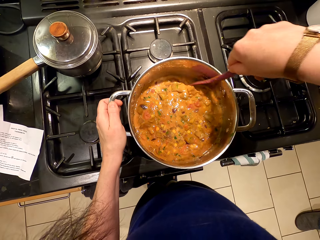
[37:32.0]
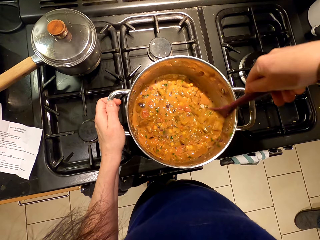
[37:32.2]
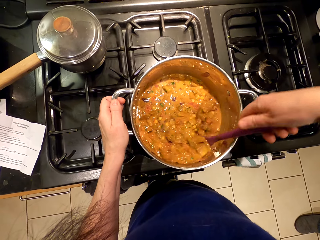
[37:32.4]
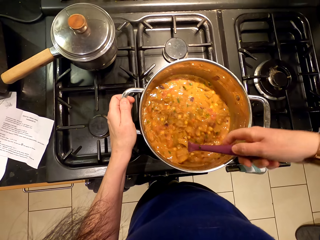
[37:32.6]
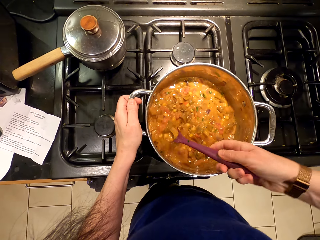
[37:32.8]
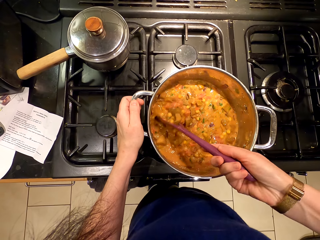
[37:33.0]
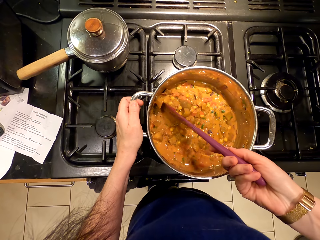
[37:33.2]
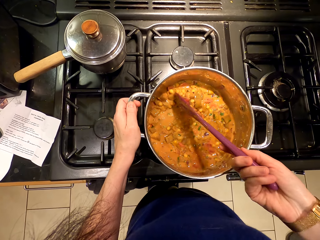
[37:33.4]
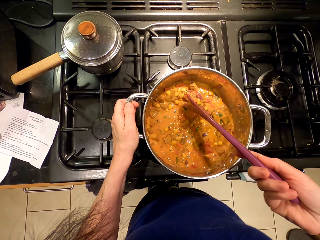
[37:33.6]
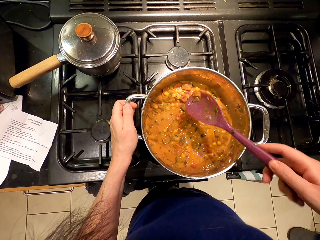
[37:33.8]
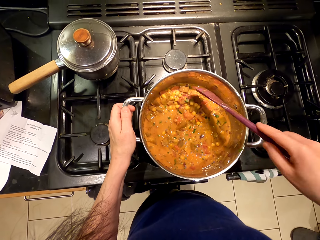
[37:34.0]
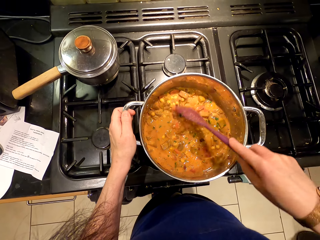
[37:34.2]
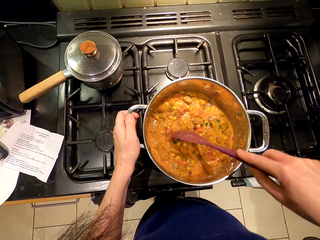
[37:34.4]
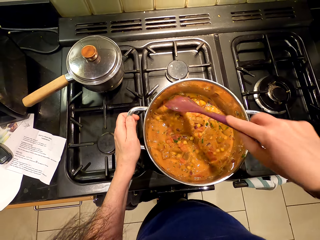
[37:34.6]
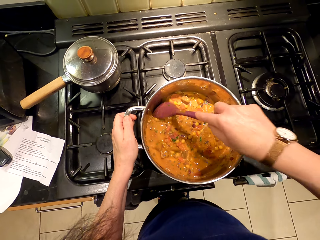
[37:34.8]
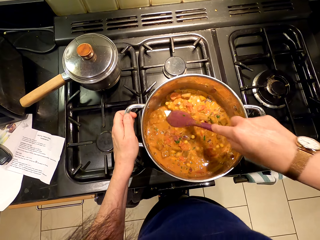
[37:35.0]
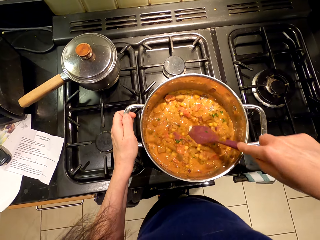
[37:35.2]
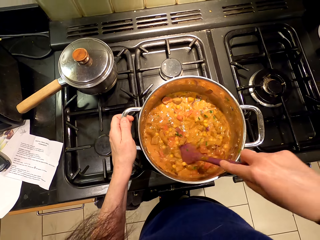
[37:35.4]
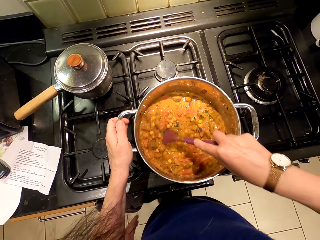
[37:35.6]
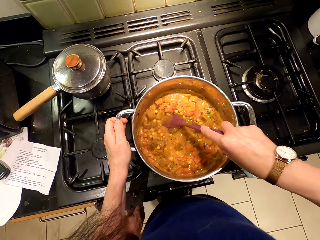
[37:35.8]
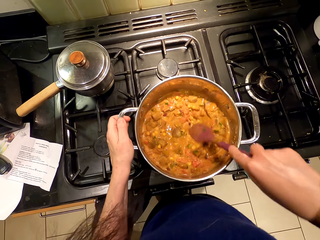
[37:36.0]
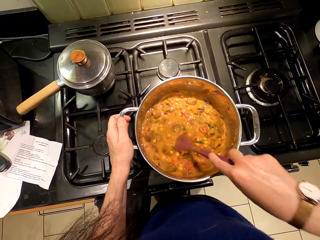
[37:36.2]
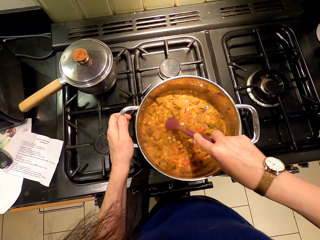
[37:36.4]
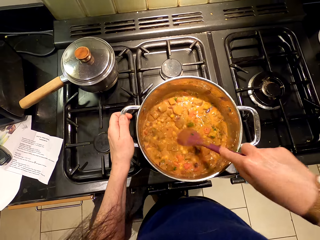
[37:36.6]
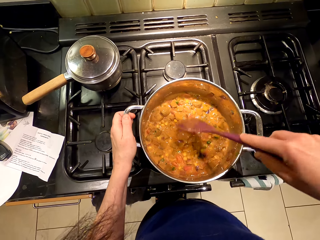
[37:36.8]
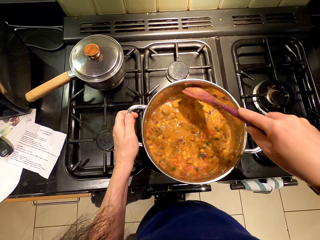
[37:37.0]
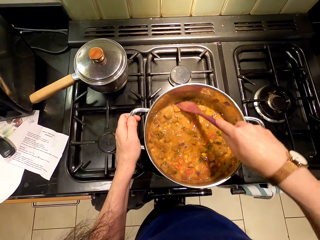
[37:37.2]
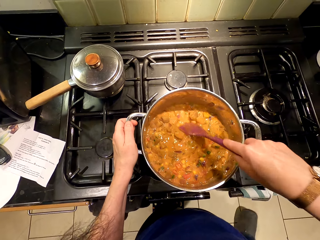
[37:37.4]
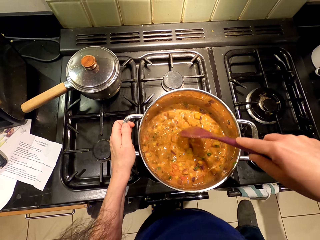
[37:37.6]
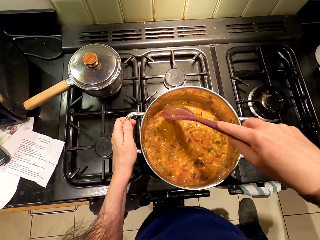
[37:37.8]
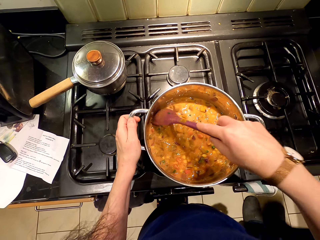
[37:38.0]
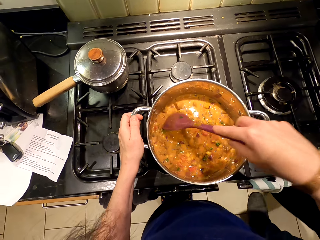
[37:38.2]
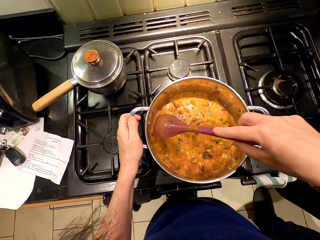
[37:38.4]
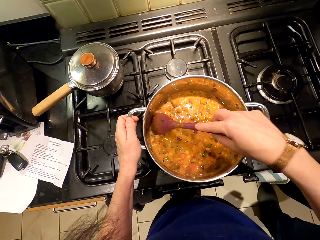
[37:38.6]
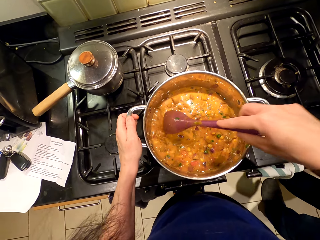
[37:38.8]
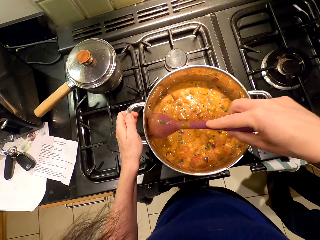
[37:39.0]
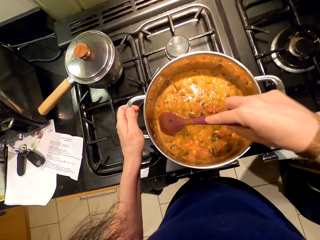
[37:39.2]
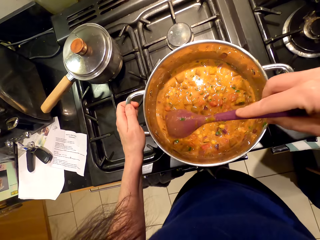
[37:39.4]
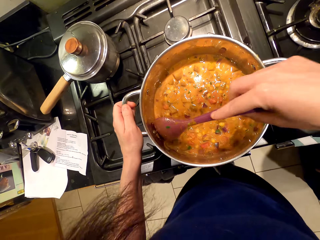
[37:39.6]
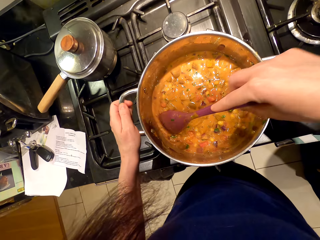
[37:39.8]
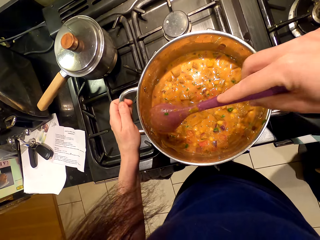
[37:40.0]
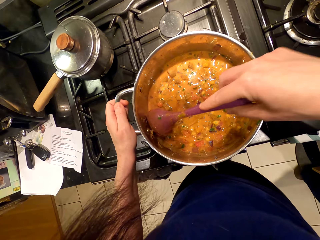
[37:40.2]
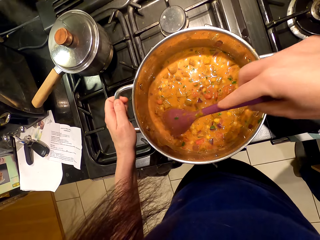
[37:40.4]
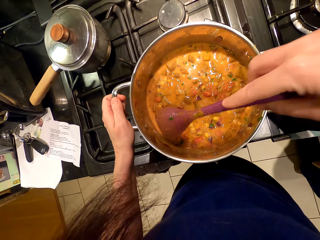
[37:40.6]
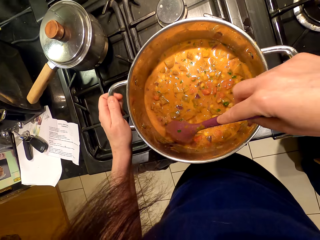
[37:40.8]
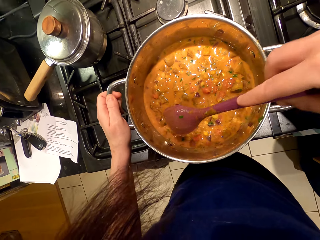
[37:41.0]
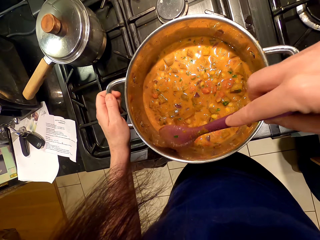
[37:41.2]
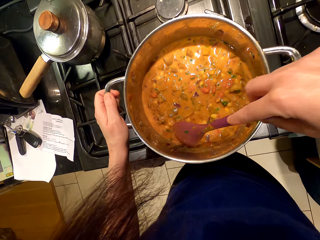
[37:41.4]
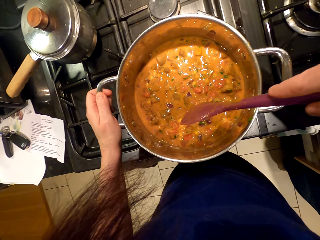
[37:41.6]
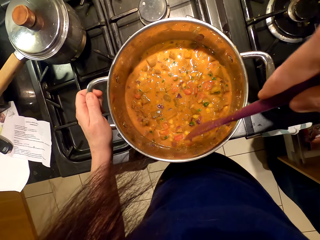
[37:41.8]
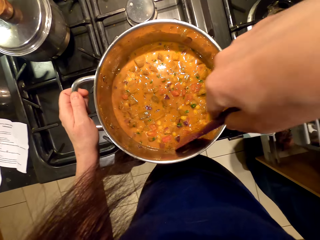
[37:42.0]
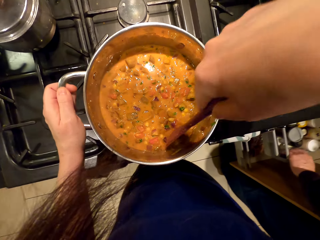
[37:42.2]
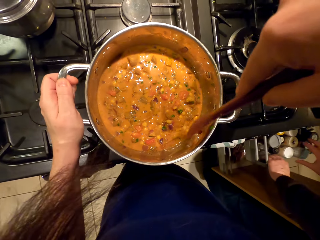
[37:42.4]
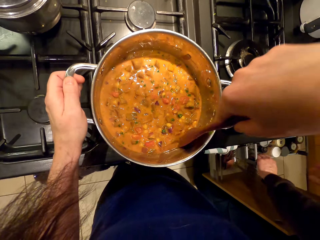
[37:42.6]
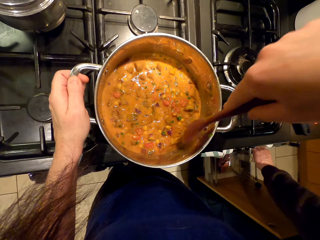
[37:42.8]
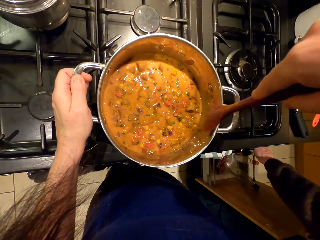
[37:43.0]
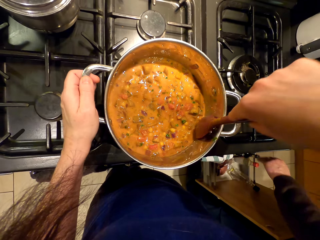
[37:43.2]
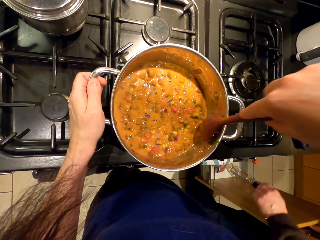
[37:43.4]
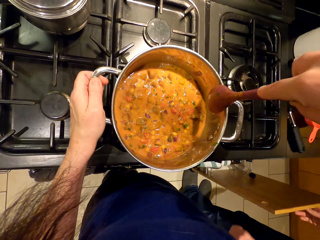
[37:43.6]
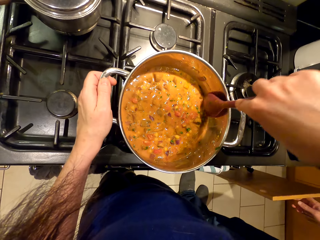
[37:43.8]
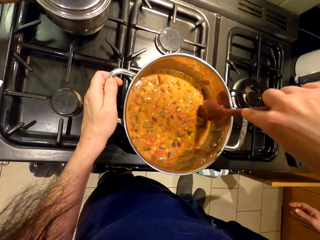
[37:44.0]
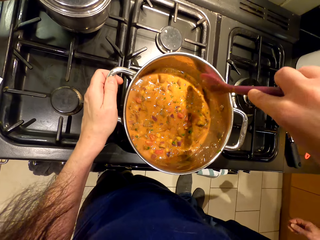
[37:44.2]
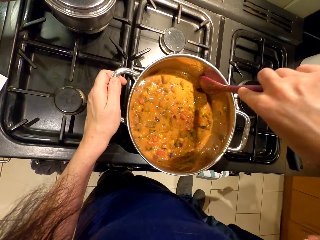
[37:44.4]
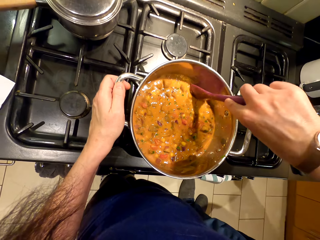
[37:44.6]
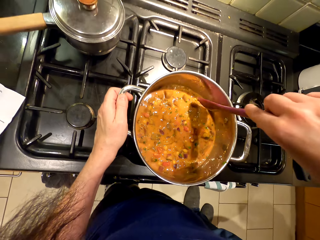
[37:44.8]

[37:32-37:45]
A person wipes the hand with a towel. The person walks around. The person opens the drawer. The person stands beside the countertop. The person closes the drawer.

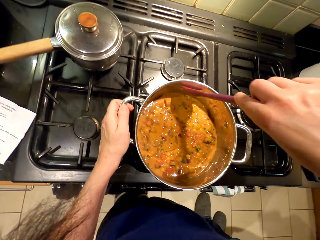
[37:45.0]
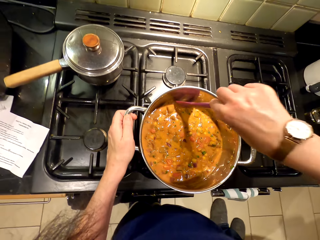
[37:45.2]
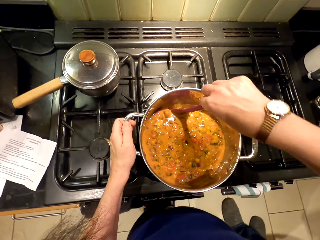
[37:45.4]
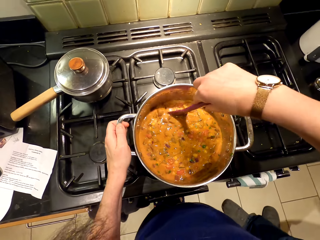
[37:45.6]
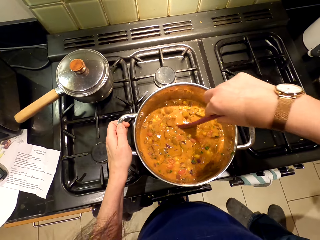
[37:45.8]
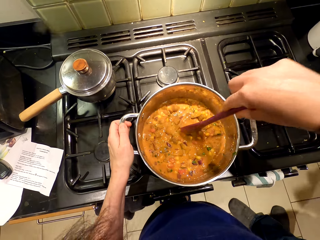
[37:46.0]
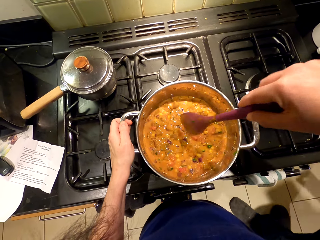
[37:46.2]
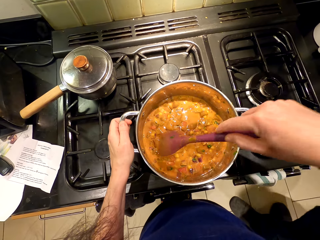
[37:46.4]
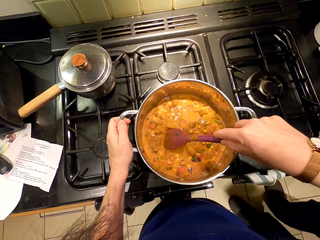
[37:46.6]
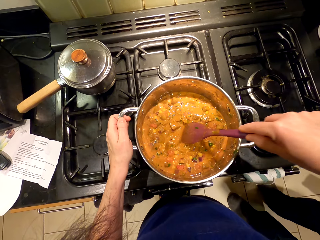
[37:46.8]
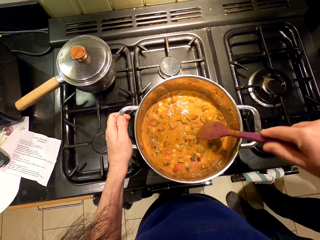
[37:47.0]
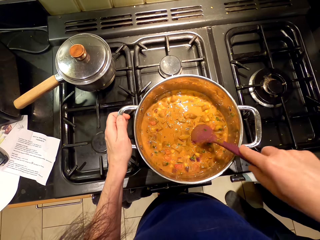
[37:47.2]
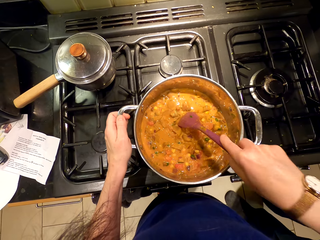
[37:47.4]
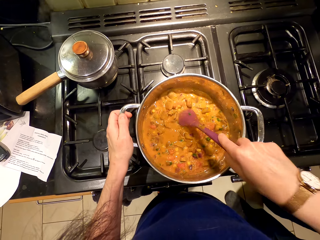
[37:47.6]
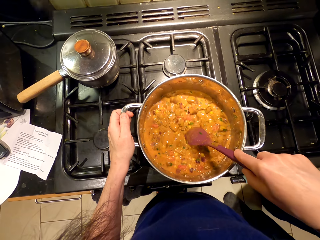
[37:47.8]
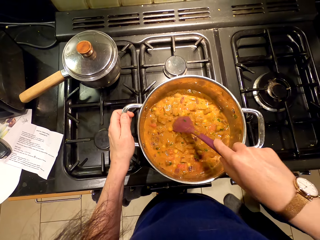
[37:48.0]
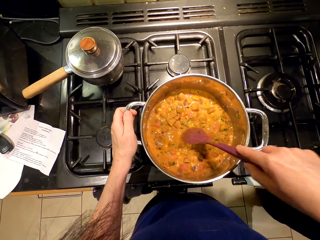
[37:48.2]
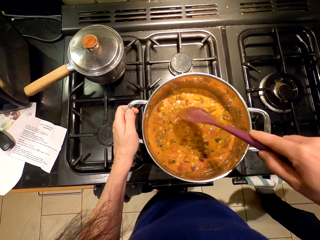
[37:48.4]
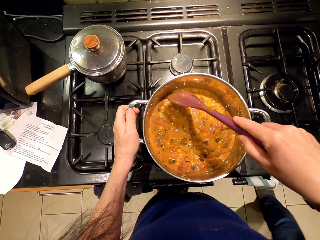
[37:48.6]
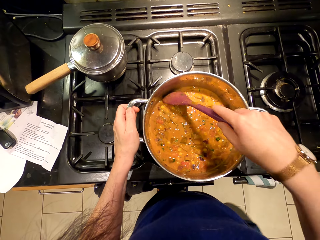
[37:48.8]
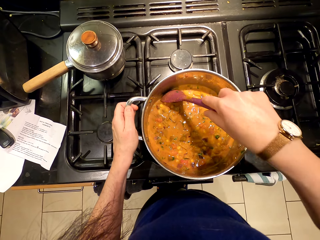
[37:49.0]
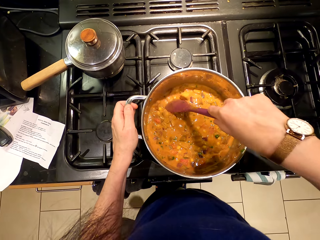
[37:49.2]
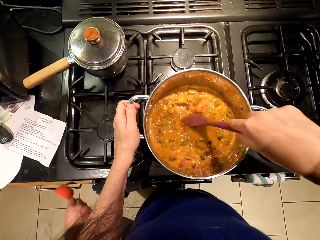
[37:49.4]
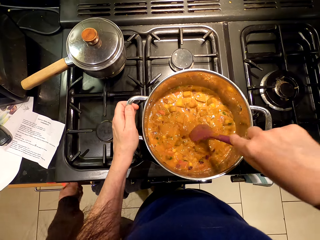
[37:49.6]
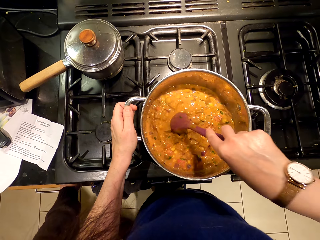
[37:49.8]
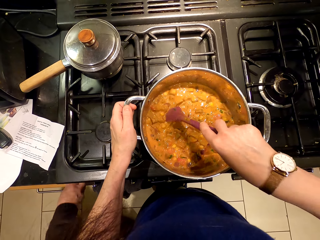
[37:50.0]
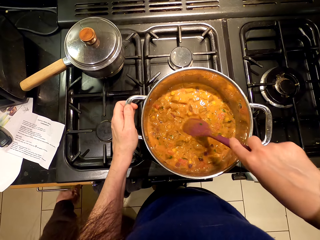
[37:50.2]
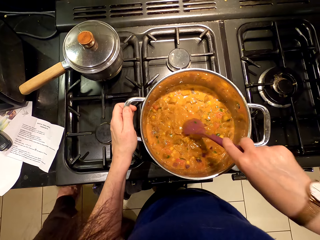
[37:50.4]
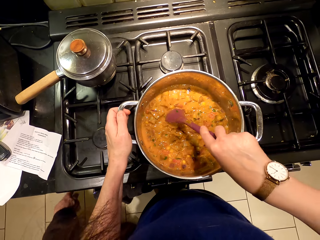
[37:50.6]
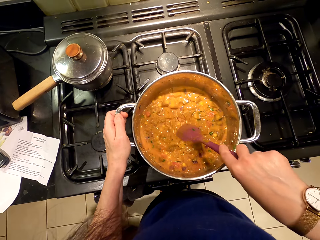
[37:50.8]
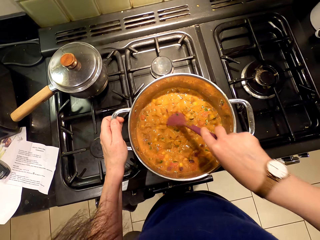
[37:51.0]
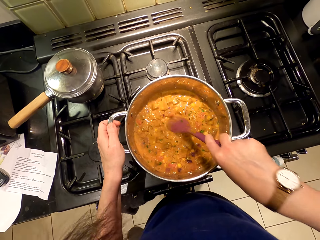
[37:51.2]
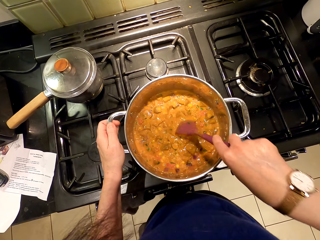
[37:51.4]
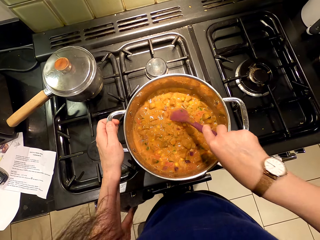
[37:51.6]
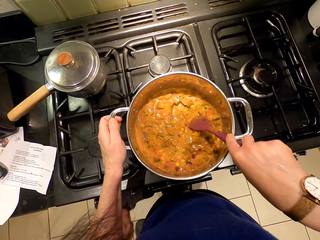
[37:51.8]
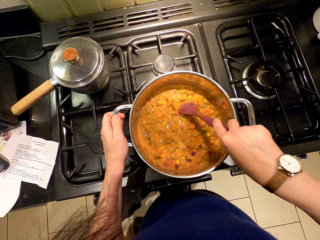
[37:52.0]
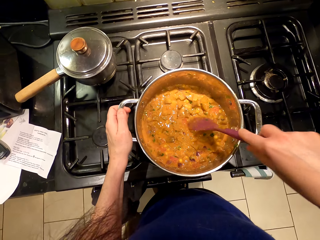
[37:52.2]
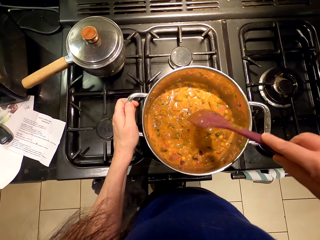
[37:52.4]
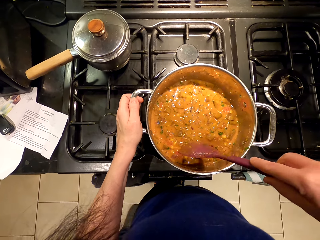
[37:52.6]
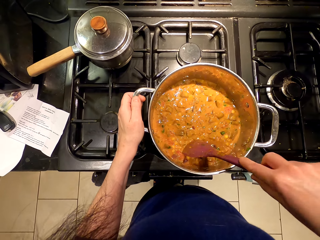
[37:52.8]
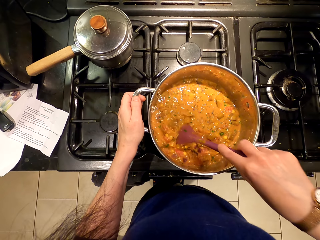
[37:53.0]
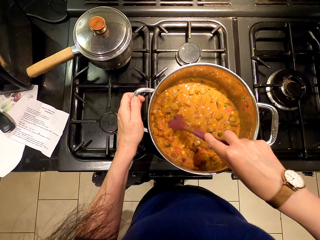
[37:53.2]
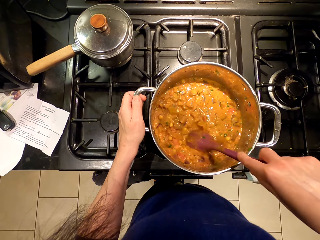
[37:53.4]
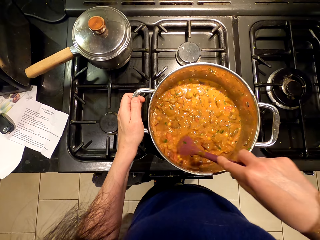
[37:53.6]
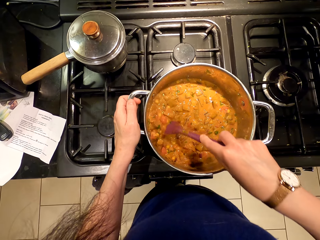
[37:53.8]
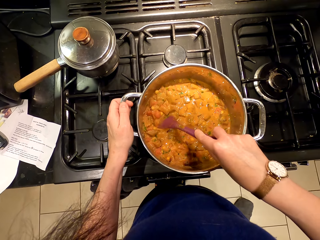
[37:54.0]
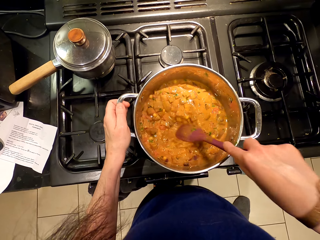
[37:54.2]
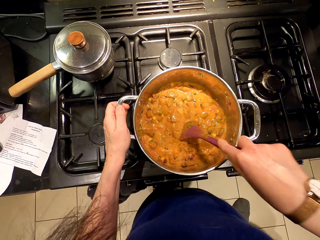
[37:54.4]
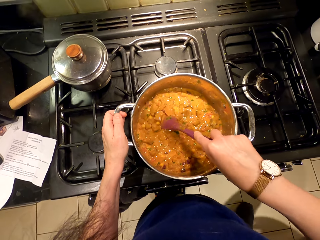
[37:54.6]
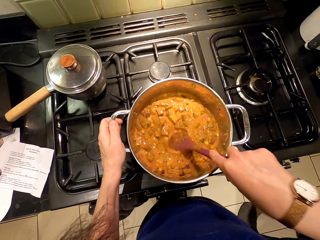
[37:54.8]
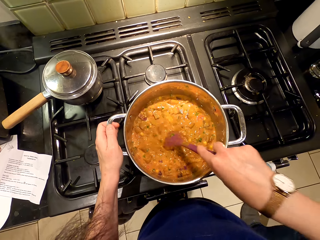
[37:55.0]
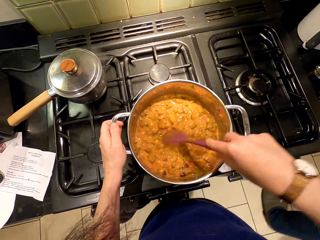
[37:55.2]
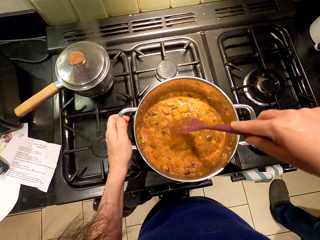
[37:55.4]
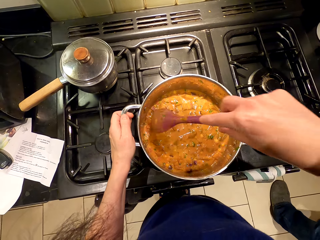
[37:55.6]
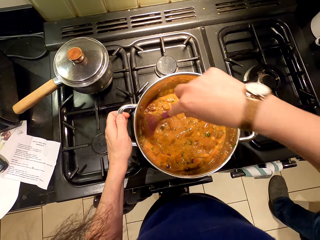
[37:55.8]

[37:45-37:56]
A person looks around. The person walks around the room.
